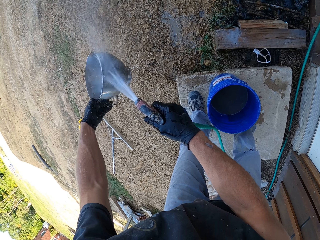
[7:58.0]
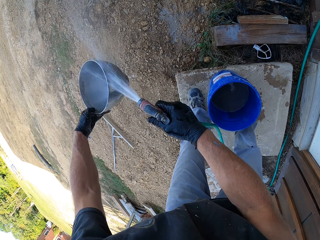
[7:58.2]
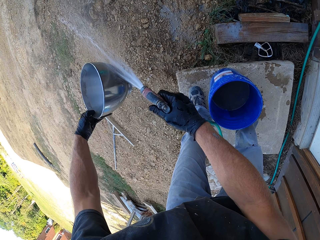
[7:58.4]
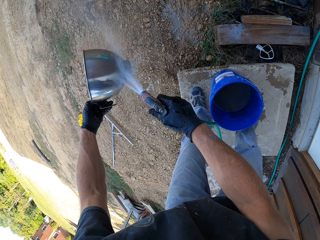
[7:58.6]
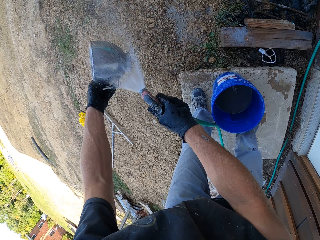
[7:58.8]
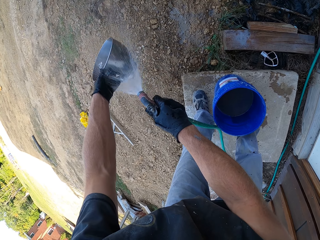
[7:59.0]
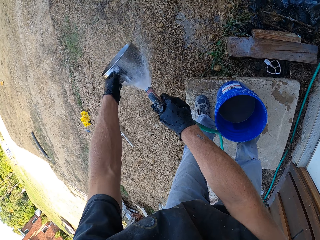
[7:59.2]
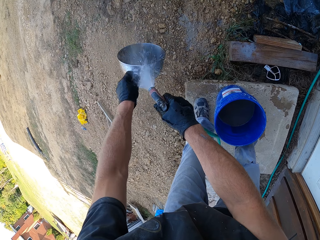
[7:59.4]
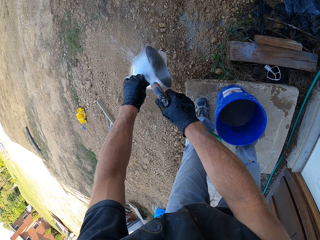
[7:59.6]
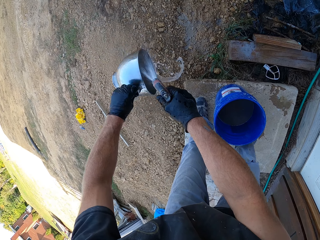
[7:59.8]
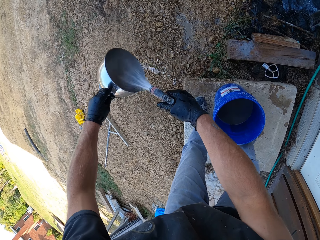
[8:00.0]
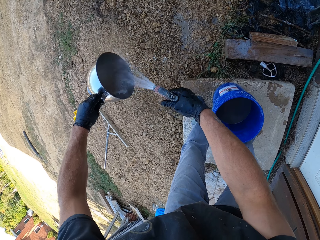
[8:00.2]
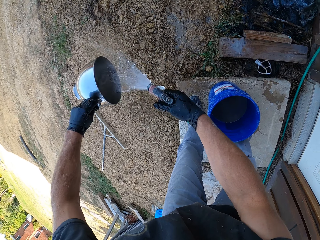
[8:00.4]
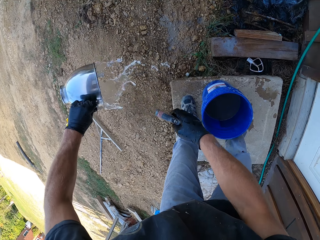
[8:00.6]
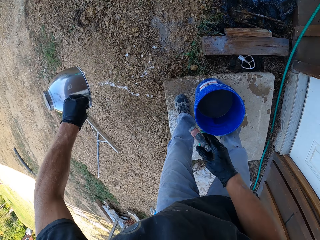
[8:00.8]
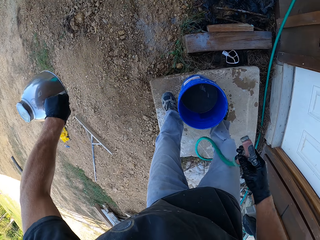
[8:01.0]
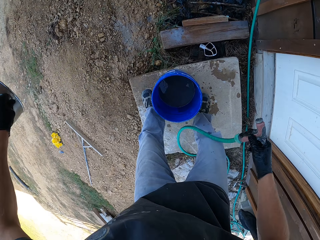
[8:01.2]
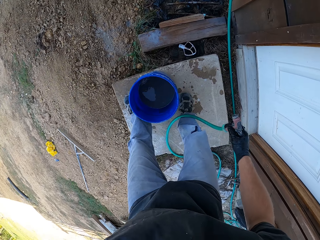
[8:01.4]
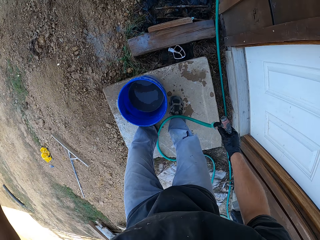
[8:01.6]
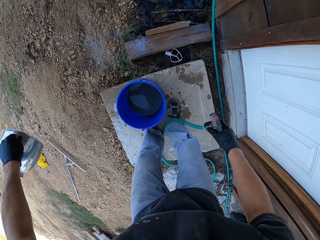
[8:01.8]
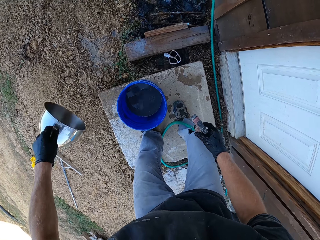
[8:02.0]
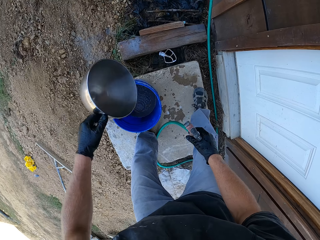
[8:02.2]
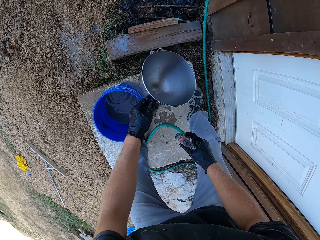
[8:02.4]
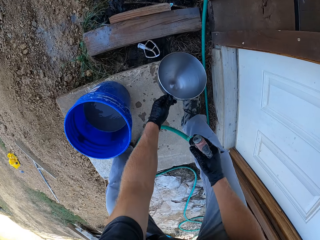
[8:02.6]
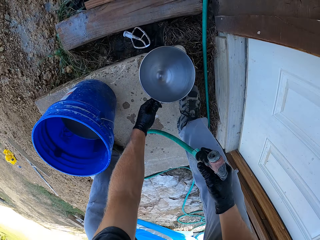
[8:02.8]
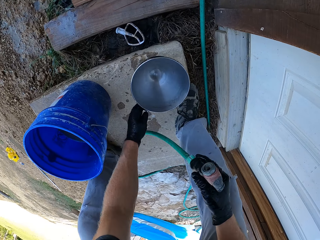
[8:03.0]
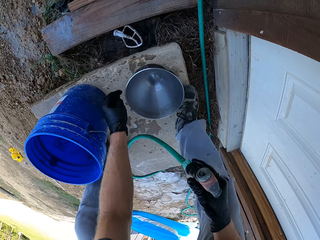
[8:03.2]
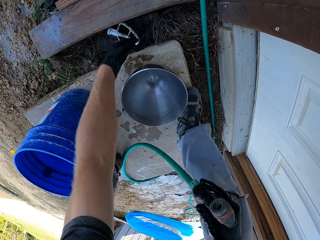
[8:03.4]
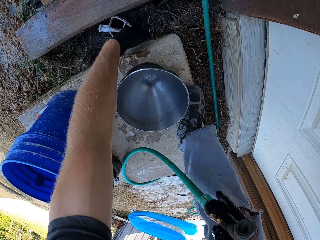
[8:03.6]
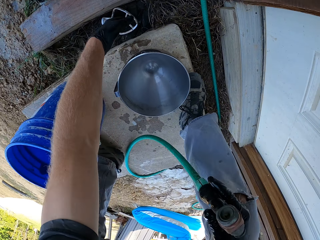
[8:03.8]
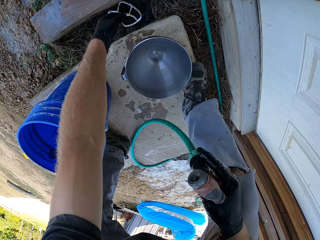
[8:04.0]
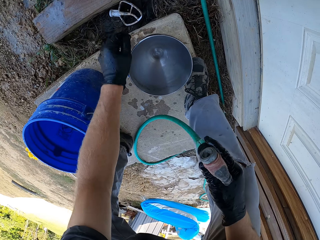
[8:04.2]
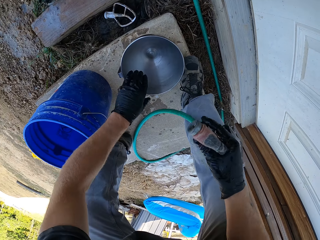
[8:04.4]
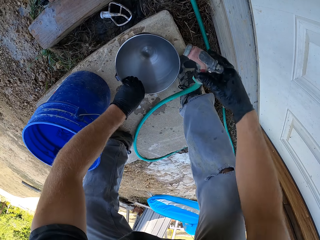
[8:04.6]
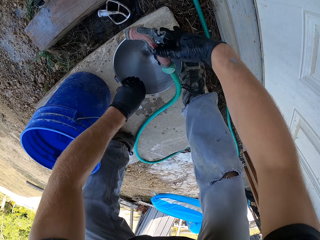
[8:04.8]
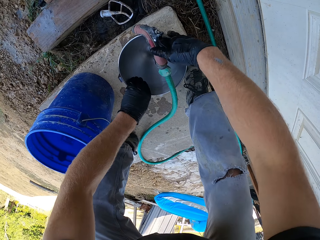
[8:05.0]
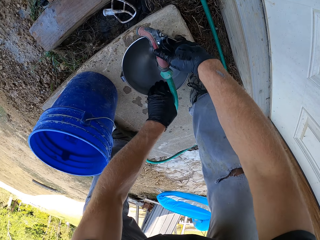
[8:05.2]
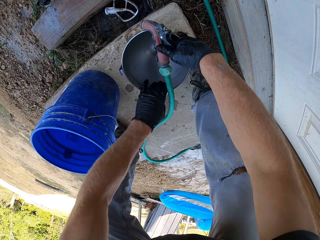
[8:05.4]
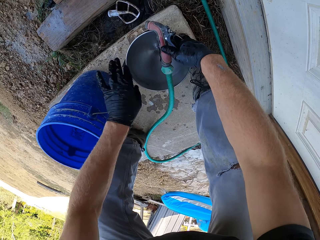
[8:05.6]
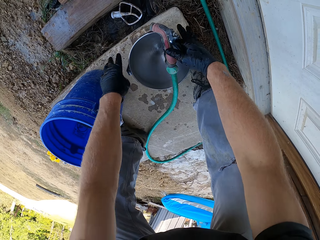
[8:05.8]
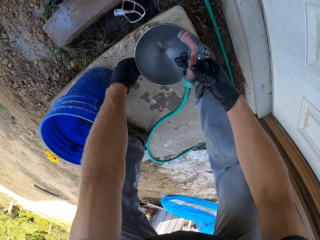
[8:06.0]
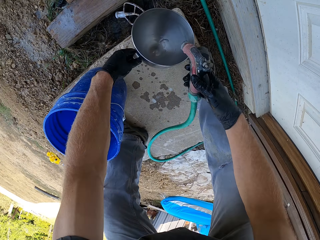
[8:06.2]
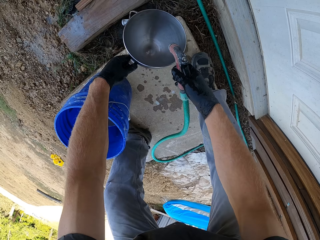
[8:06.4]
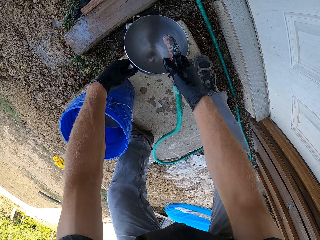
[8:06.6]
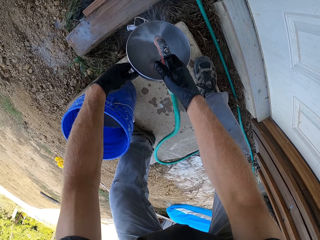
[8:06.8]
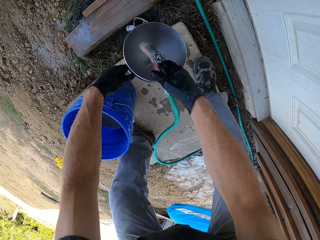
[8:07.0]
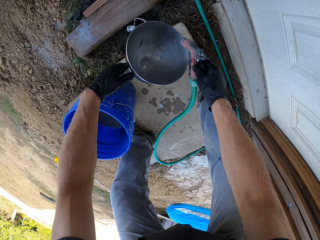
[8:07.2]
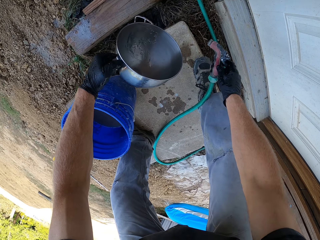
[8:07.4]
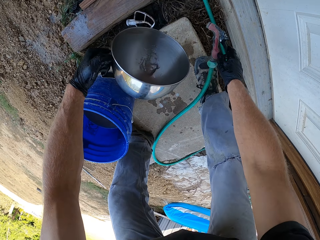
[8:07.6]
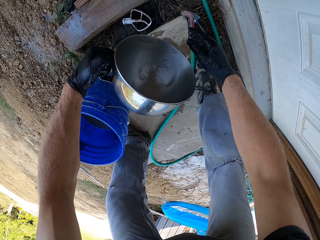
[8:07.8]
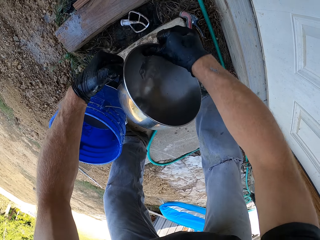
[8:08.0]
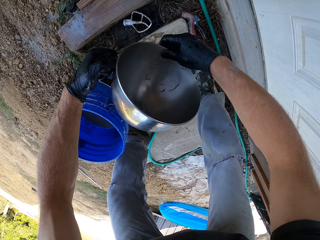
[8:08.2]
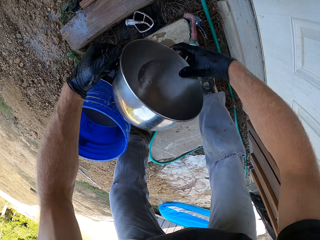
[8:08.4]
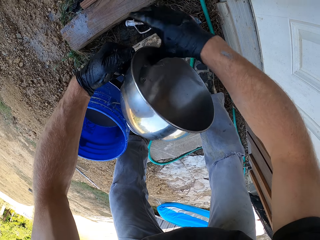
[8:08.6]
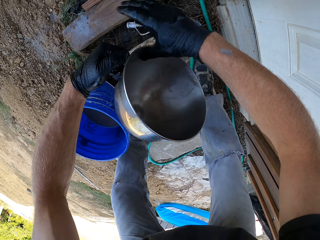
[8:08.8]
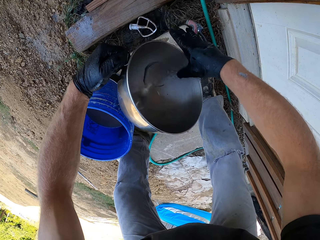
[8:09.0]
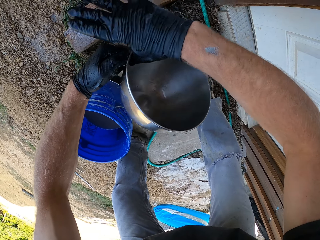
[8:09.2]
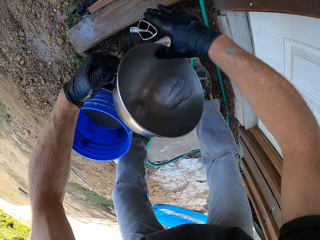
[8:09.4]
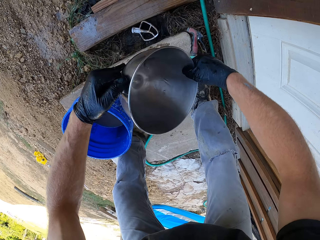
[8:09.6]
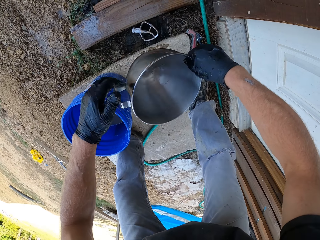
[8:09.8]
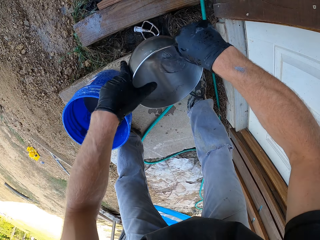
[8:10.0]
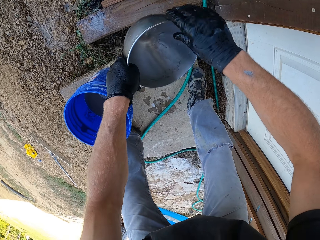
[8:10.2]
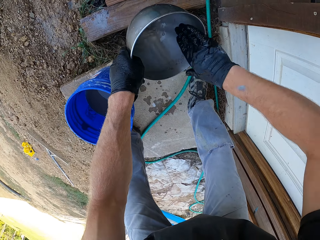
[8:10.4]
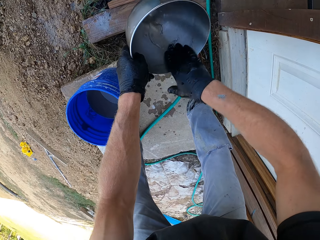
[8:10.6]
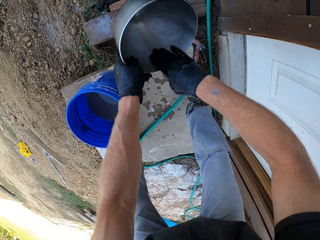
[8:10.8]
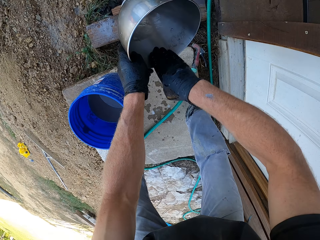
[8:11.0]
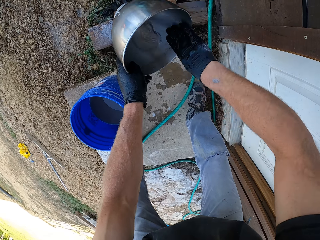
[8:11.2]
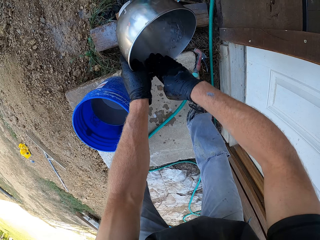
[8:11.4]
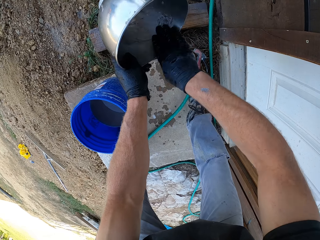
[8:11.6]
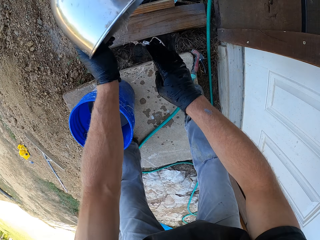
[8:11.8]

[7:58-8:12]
The camera wearer pours water off the bowl. He places the bowl on the ground and scrubs the bowl with his glove. He lifts the bucket. He washes the bowl with the pipe, places the pipe on the ground, and scrubs the bowl with his glove.

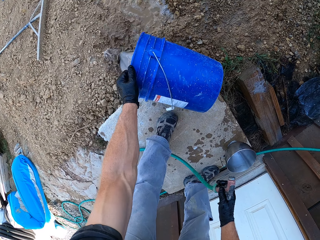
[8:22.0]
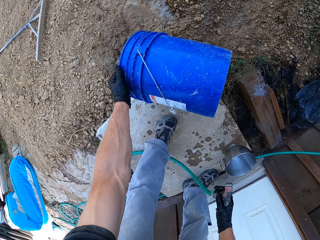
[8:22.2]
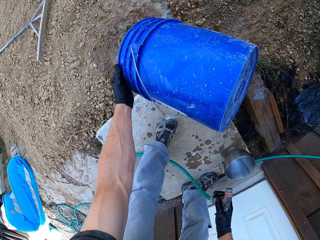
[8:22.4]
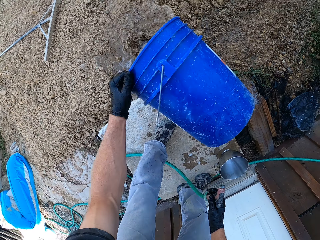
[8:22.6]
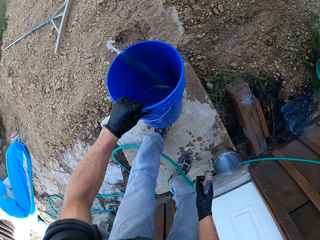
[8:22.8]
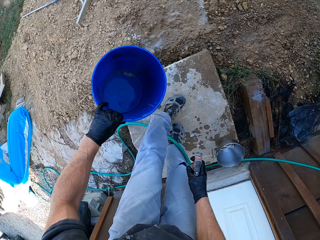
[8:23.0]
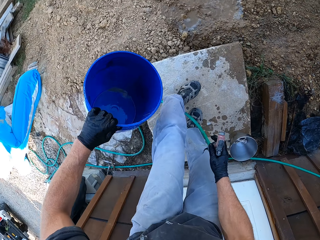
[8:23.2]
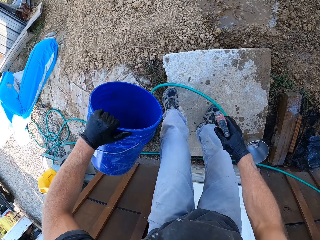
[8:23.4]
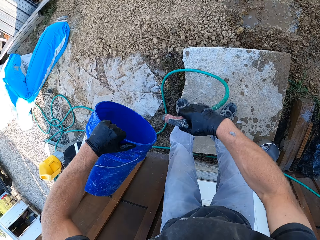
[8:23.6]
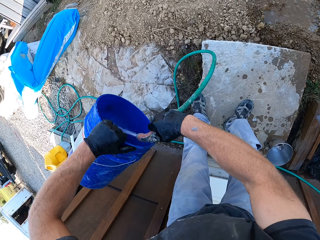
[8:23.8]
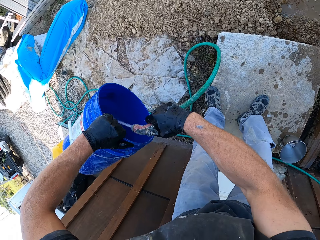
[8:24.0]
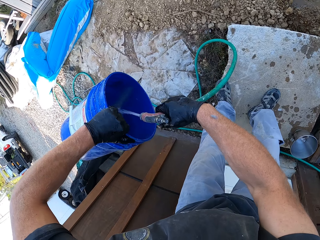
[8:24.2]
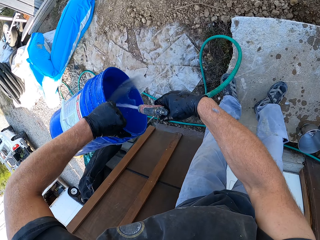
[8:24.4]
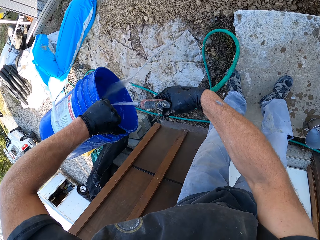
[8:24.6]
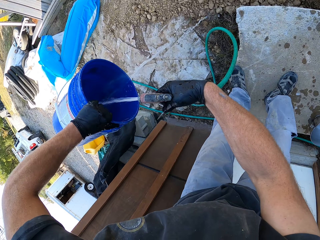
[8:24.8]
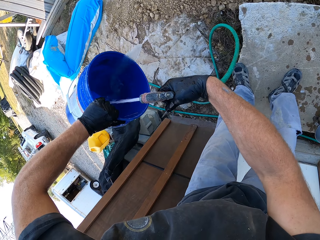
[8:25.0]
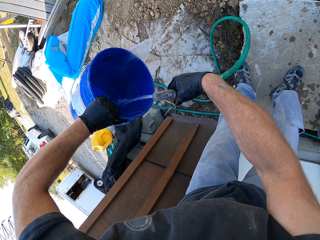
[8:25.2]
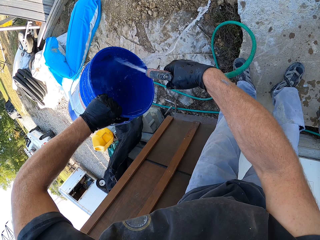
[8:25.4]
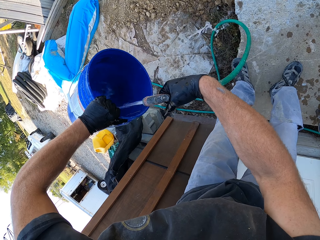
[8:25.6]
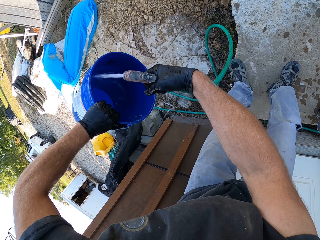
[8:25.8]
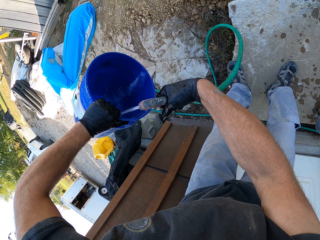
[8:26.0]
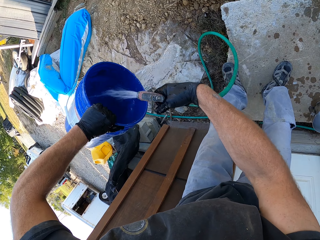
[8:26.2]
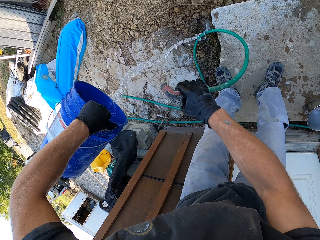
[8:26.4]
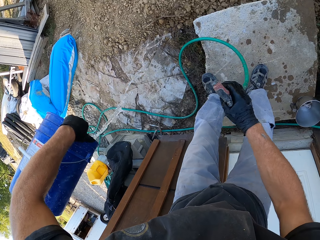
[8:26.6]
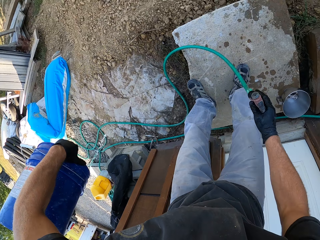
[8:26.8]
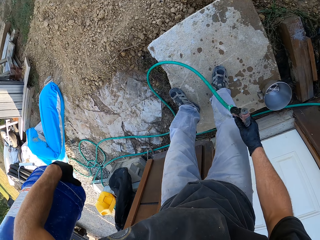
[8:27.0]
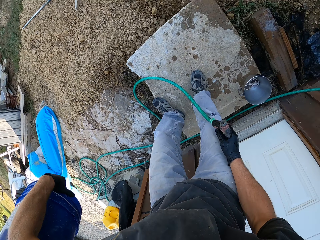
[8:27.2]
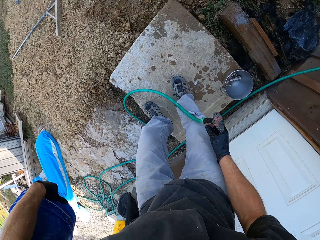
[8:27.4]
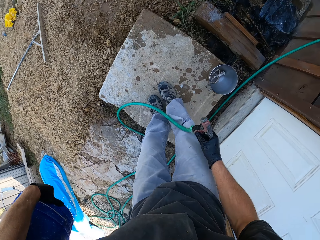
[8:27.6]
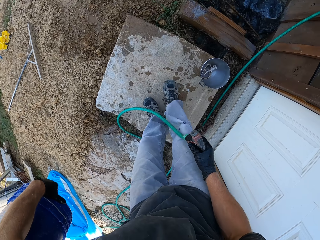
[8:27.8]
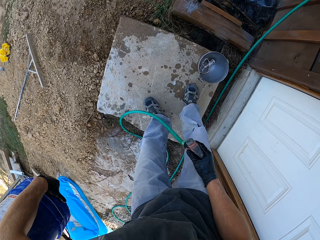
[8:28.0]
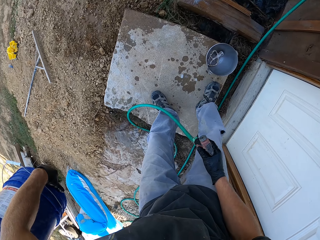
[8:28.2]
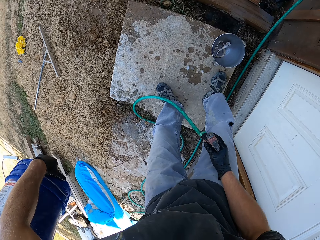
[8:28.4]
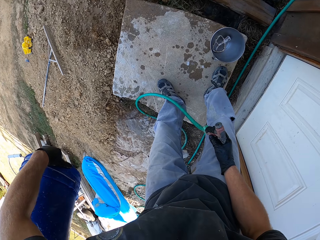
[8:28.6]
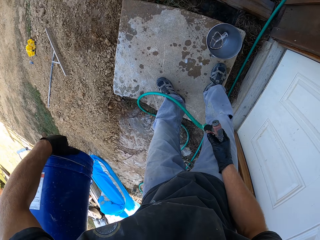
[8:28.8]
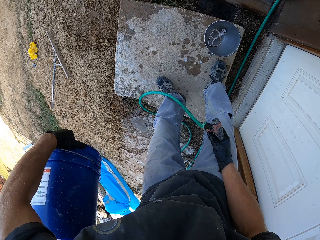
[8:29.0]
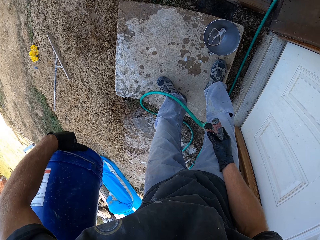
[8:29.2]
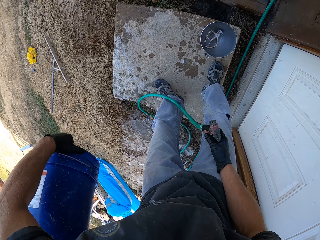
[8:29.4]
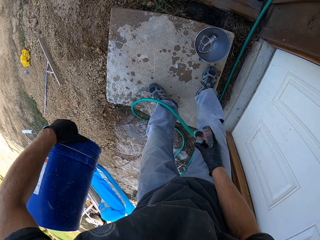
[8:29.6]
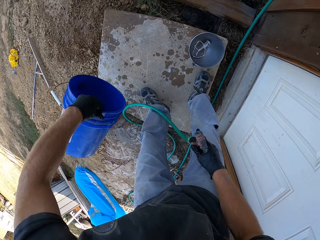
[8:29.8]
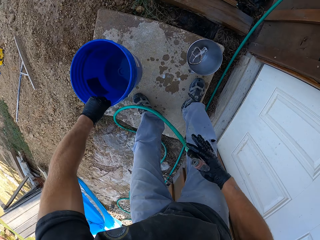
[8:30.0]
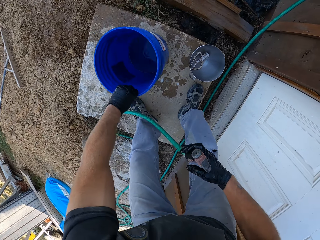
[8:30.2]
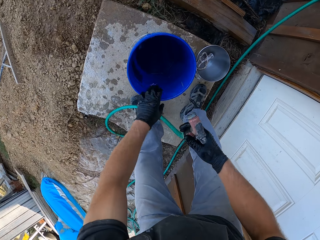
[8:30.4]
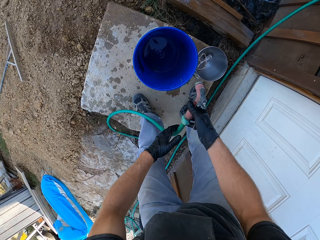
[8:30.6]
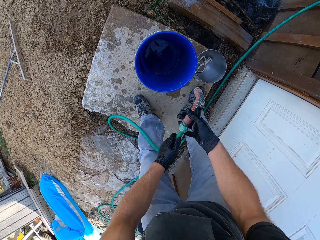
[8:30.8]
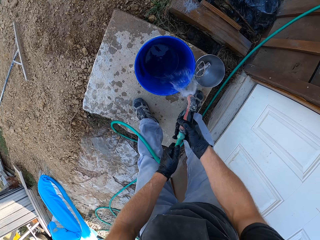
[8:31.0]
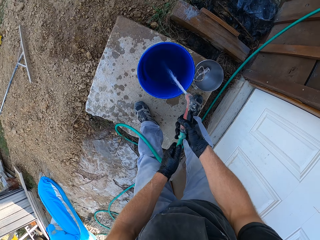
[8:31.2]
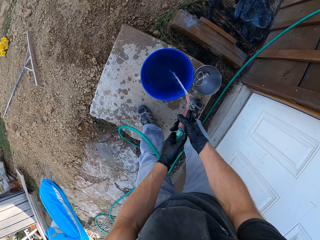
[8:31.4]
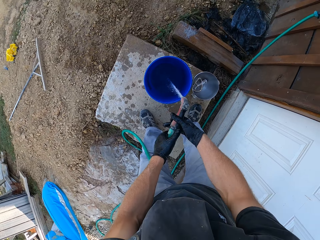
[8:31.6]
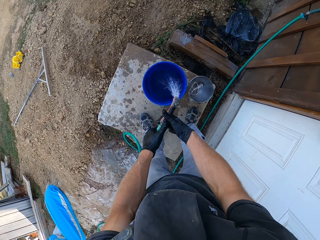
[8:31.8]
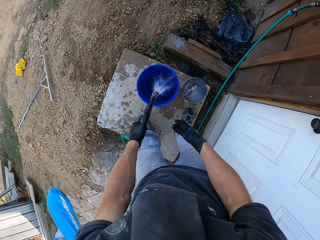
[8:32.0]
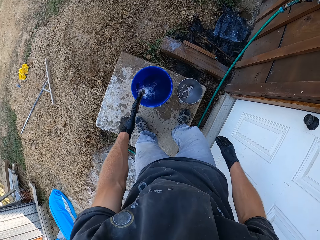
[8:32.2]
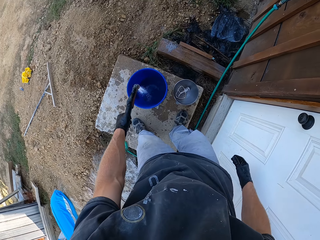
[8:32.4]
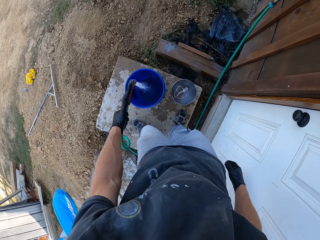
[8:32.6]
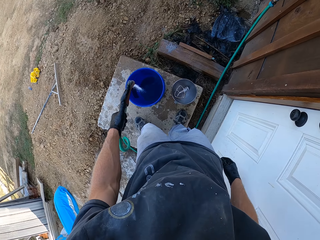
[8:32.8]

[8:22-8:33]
The camera wearer washes the bucket with the pipe and splashes water into the bucket. They pour the water in the bucket on the ground, place the bucket on the ground, and pour water into the bucket from the hose pipe.
